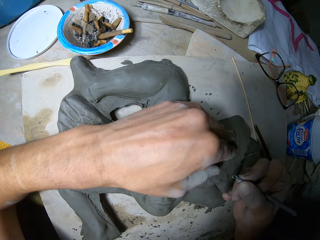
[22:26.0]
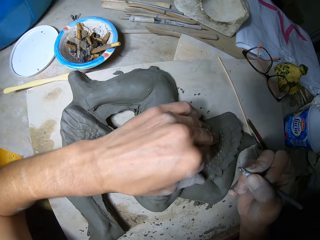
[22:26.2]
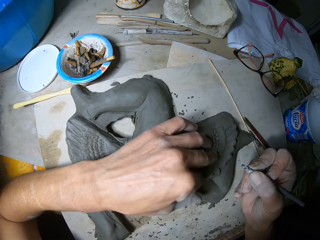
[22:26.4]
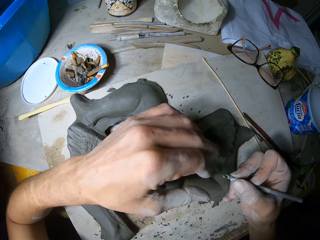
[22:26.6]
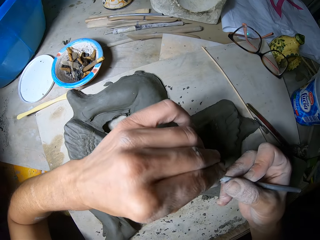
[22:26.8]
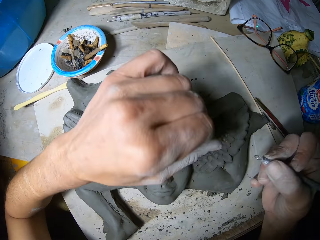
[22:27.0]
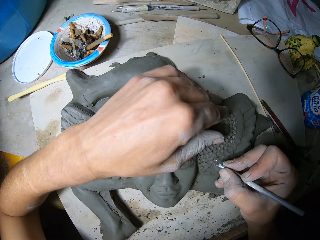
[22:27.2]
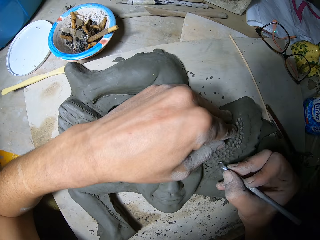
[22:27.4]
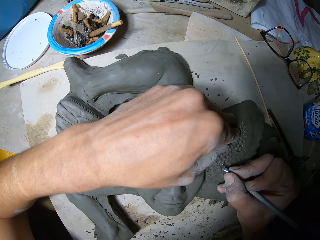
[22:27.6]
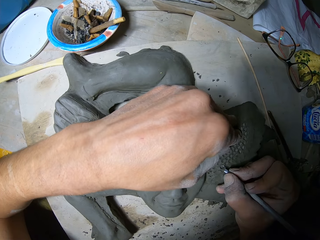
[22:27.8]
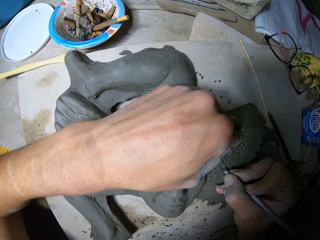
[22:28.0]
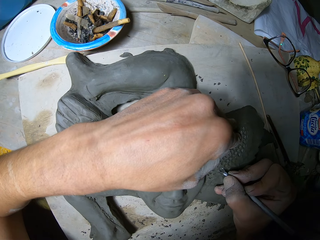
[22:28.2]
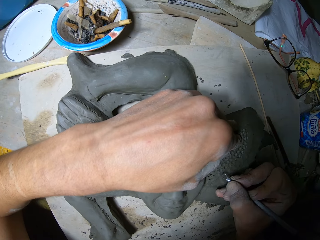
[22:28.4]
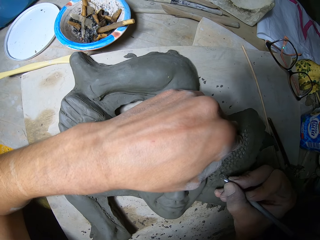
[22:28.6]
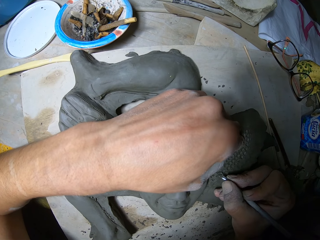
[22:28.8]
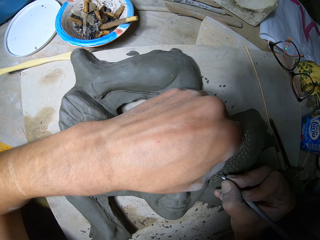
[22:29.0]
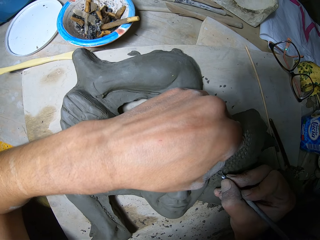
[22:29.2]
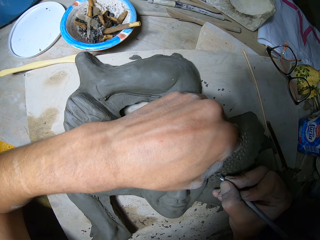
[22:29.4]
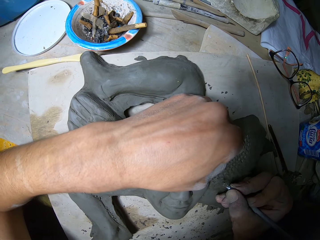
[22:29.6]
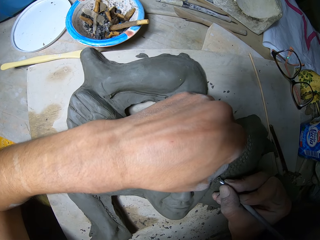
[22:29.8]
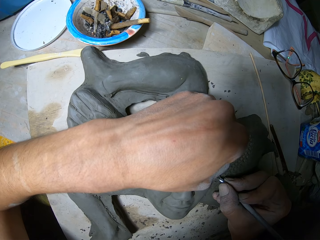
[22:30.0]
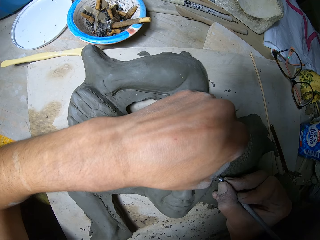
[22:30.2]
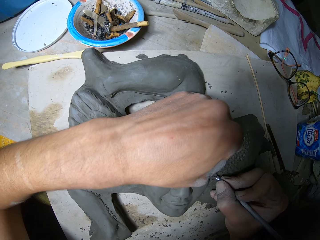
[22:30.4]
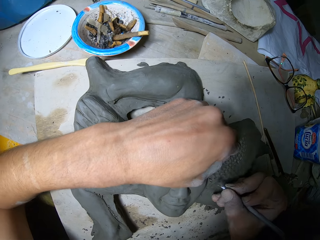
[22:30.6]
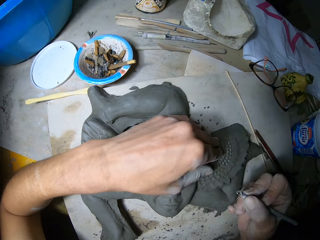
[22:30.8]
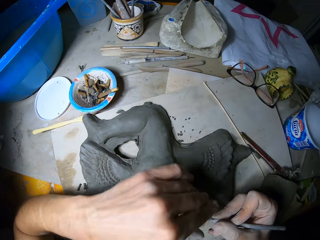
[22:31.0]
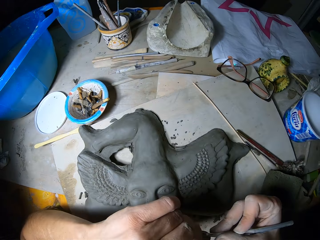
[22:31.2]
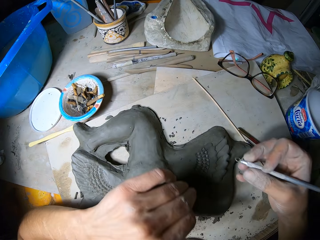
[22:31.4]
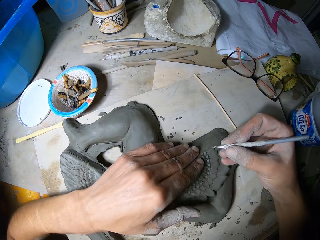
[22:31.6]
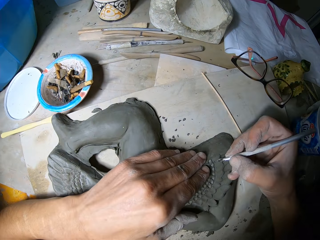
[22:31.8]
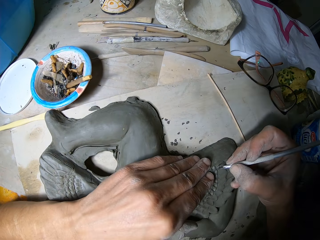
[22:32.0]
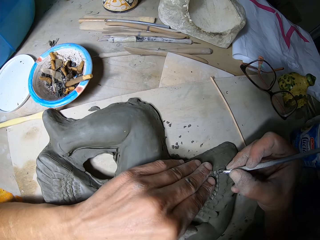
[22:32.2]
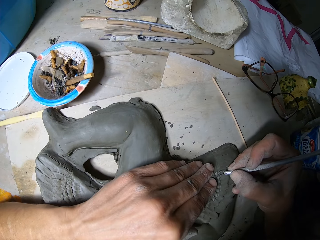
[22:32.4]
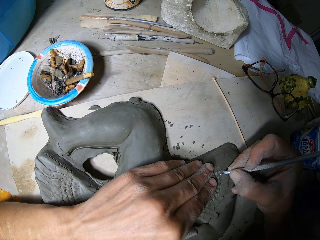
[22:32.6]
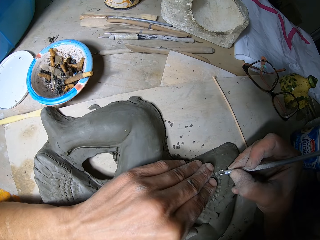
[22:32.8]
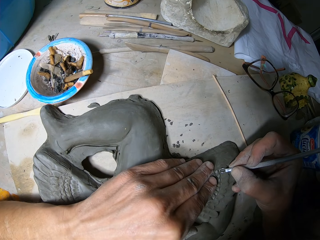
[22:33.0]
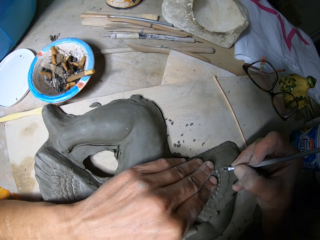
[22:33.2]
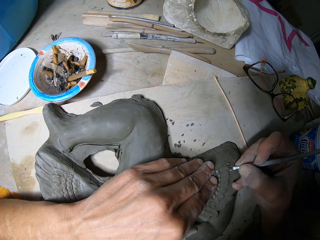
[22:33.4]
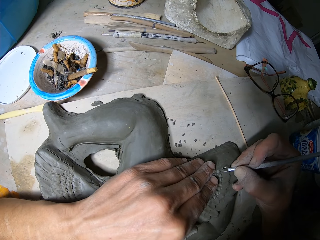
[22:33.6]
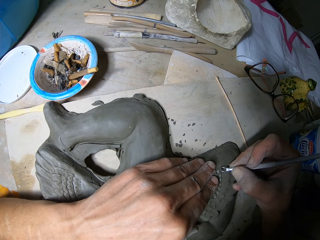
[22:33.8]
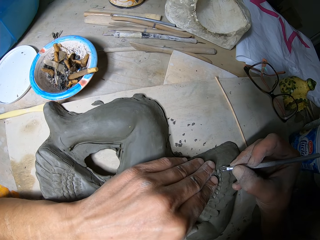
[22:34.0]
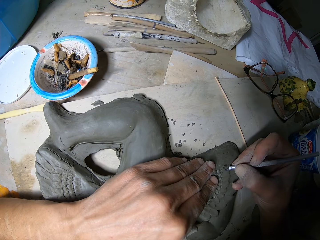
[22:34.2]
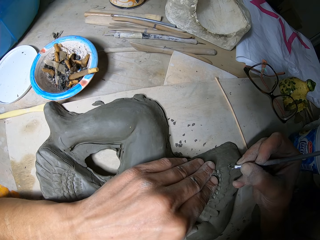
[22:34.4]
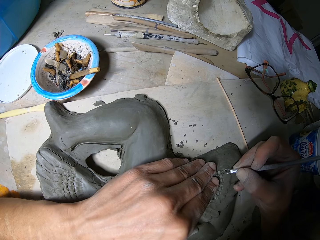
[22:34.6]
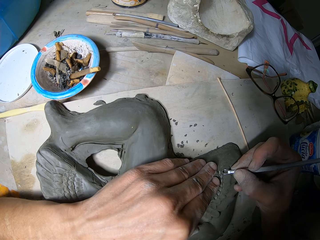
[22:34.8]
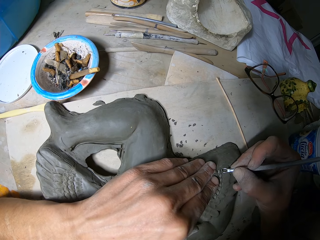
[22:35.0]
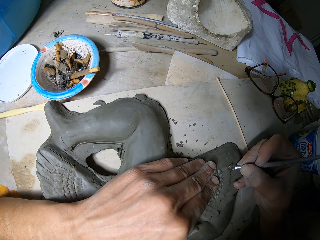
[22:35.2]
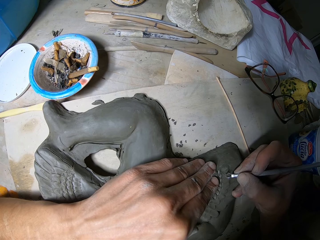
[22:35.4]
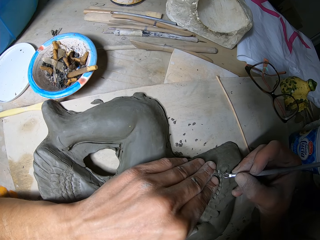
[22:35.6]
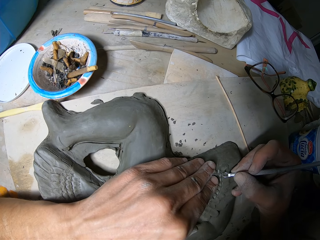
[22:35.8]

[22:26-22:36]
The camera wearer wipes the clay figure on the worktable and the tip of the ribbon tool or loop tool in his right hand with his left hand. He holds the clay figure with his left hand. He moves both hands. He removes the controlled amount of clay with the loop tool. He sculpts the clay figure with the ribbon tool in his right hand. He lifts both hands. He moves both hands. He sculpts the clay figure with the ribbon tool in his right hand and holds the clay figure with his left hand. He removes the controlled amount of clay with the loop tool.

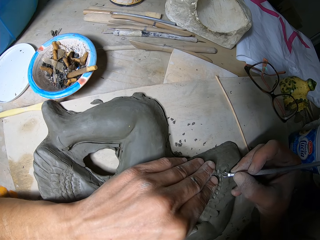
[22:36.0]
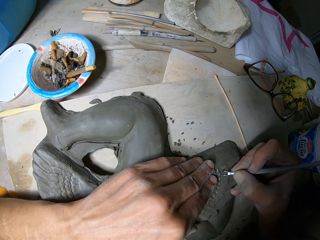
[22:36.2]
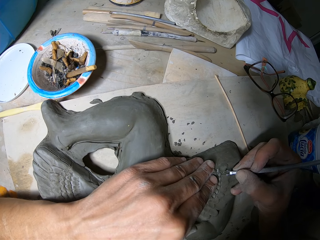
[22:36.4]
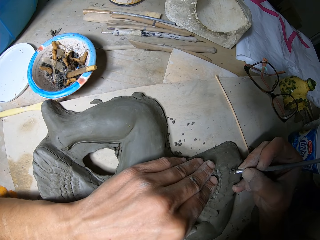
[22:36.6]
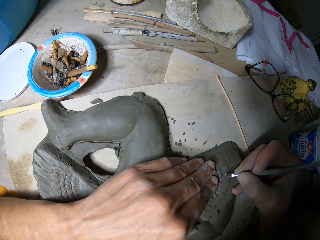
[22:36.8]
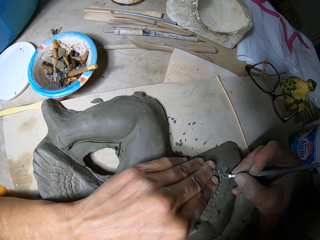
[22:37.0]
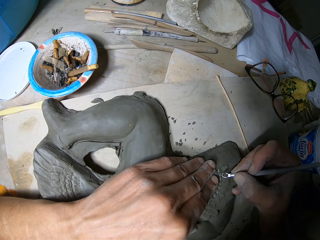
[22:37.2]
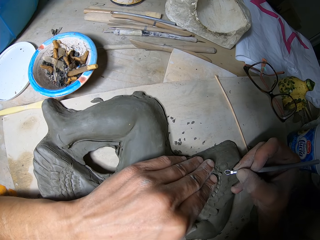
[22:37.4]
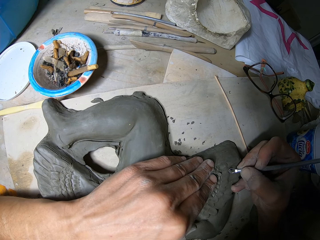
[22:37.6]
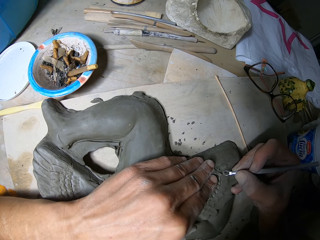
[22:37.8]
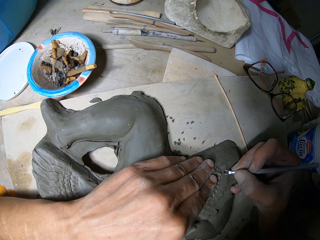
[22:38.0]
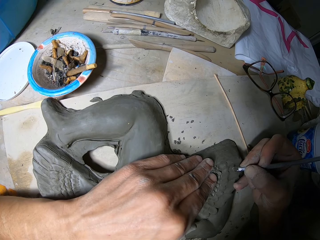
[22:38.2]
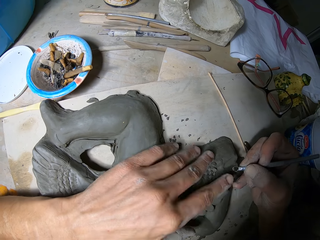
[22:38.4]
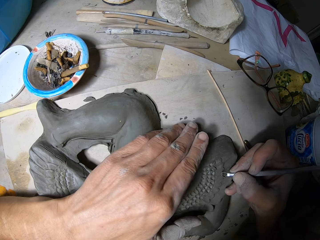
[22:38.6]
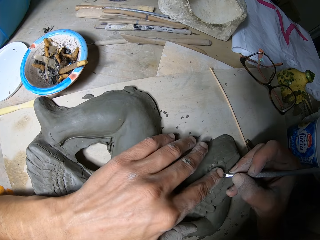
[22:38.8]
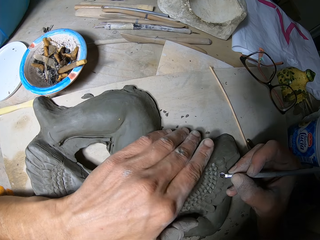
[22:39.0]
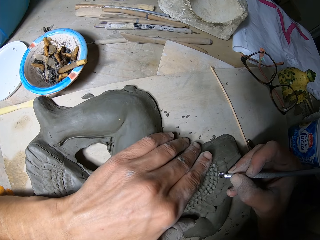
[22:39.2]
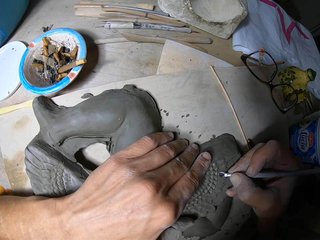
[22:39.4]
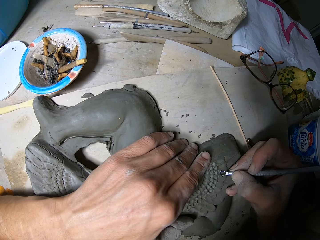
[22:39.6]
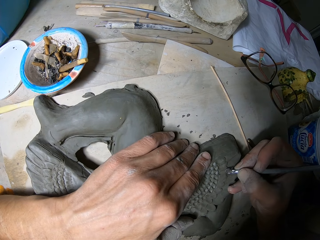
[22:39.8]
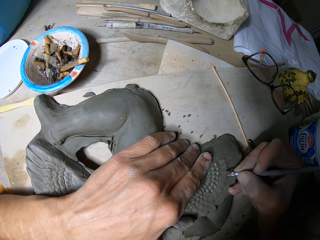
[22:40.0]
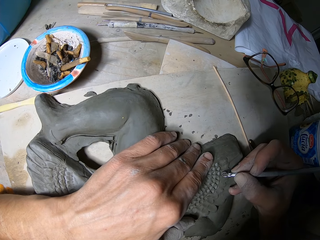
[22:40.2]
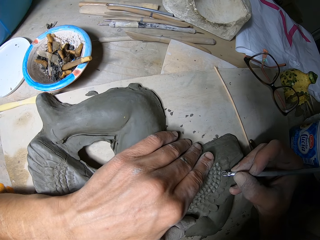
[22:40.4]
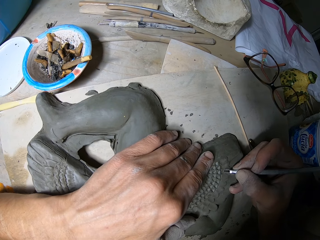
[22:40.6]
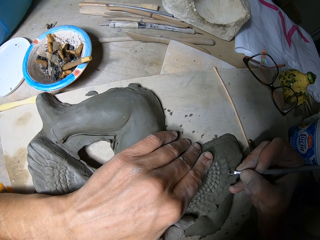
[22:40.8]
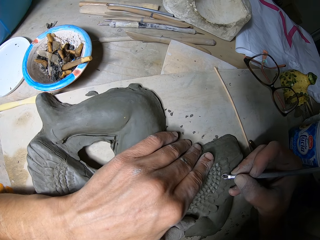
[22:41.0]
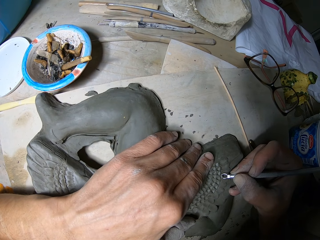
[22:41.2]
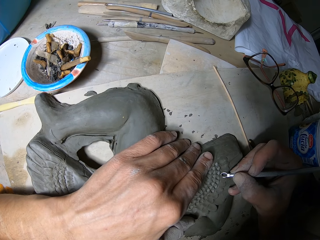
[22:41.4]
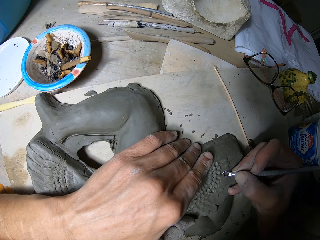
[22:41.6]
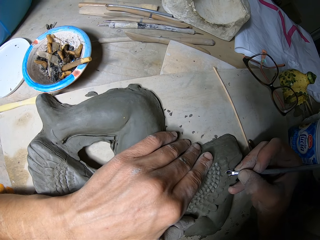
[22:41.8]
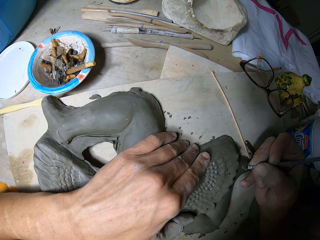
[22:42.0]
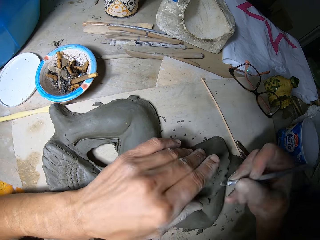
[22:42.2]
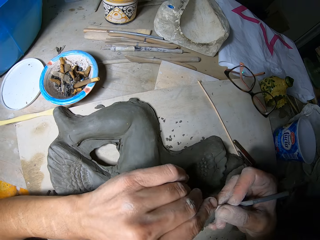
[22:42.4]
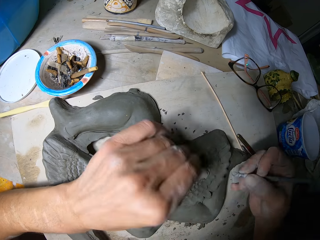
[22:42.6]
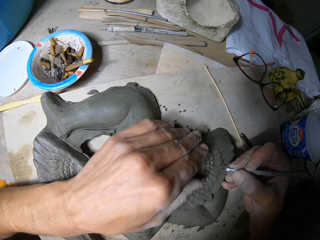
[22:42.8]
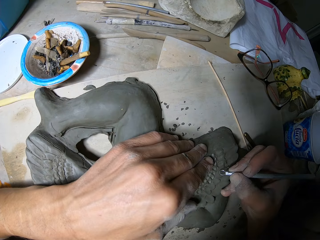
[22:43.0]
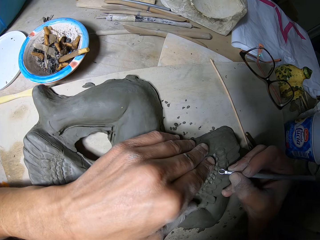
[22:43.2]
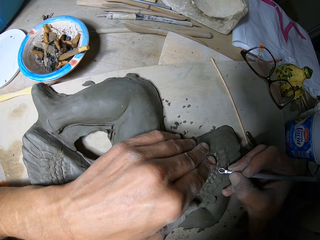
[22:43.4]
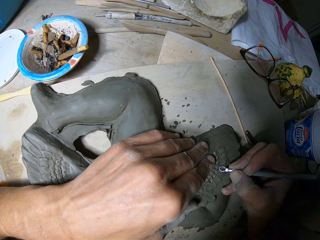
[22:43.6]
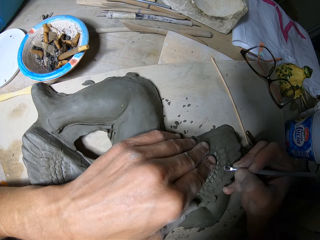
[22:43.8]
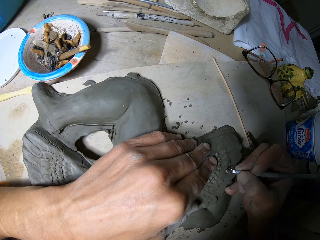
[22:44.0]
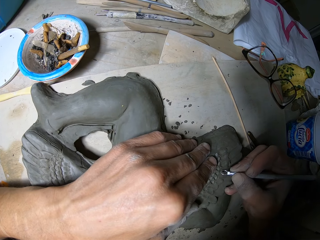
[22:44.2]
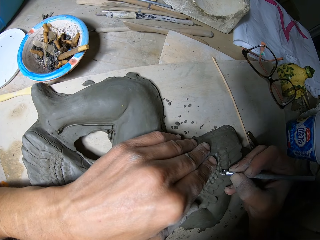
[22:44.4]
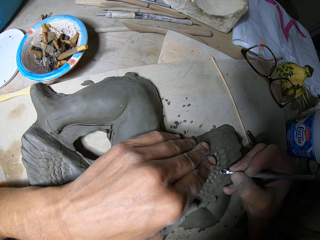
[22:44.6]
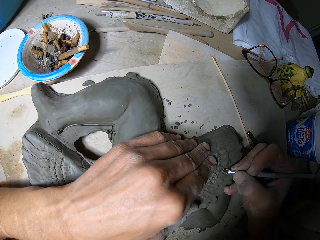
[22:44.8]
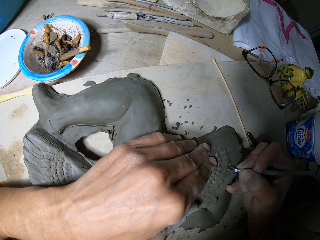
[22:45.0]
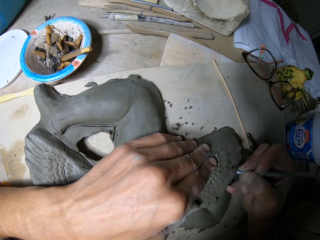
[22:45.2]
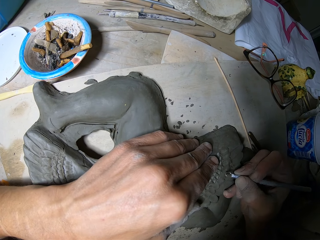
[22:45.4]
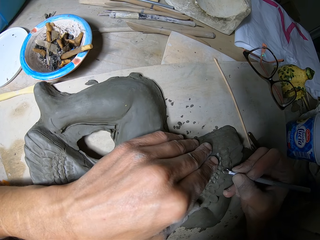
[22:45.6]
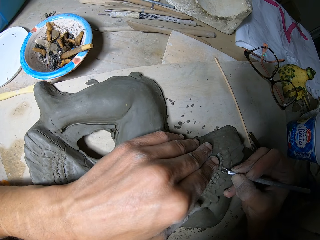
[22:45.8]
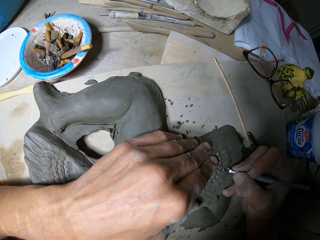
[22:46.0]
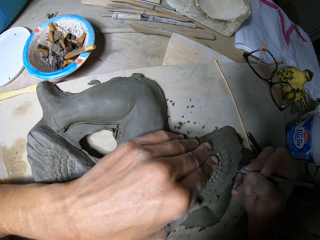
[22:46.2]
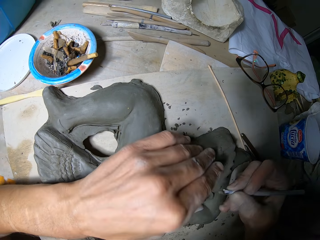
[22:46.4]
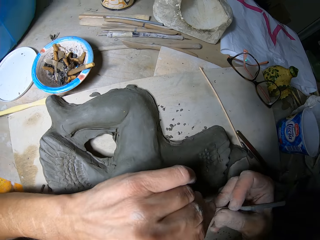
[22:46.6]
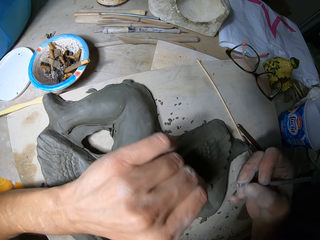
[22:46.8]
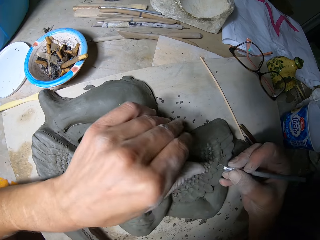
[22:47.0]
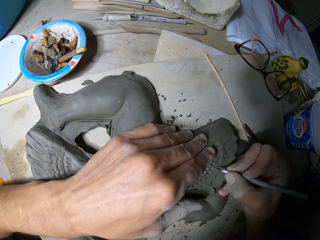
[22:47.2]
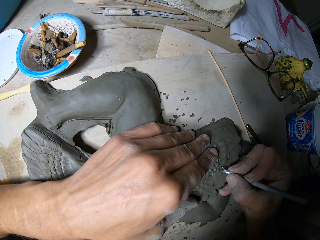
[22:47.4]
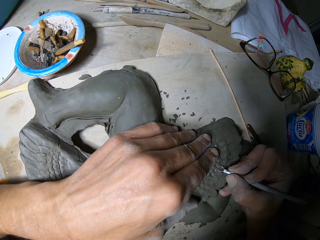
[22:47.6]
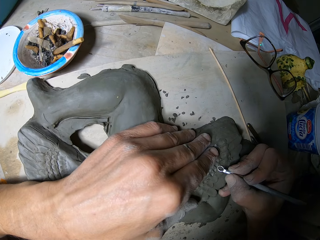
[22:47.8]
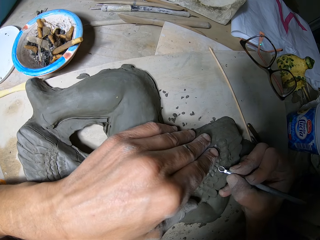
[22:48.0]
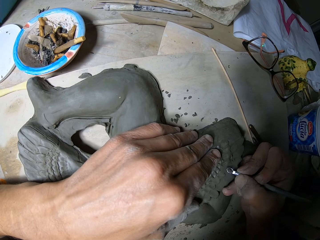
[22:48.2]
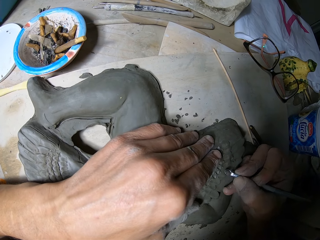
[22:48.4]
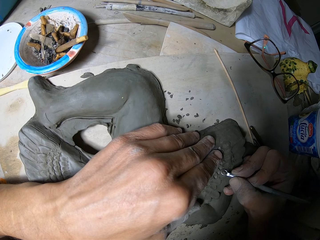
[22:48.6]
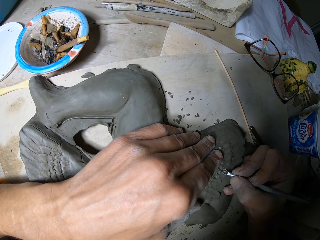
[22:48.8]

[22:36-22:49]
The camera wearer wipes the clay figure with his left hand. He holds the clay figure with his left hand. He removes the controlled amount of clay with a loop tool. He sculpts the clay figure with the ribbon tool in his right hand. He wipes the tip of the ribbon tool in his right hand with his left hand. He removes the controlled amount of clay with the loop tool. He sculpts the clay figure with the ribbon tool in his right hand and holds the clay figure with his left hand. He removes plasticine debris with his left hand from the ribbon tool. He sculpts with the ribbon tool in his right hand.
